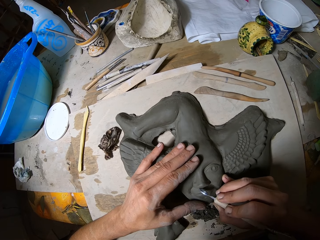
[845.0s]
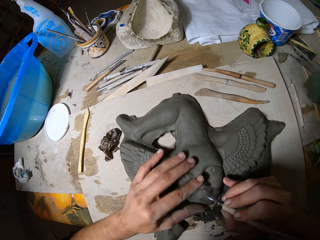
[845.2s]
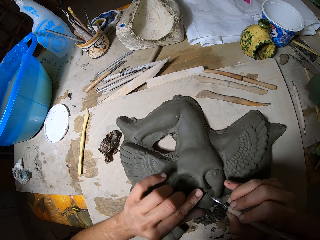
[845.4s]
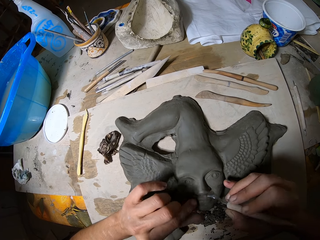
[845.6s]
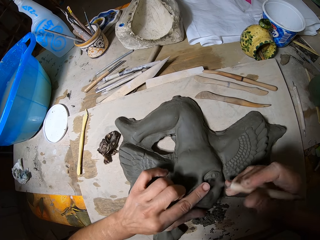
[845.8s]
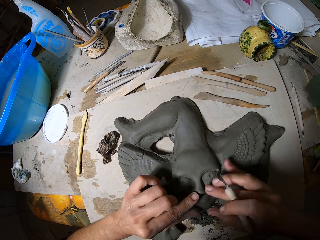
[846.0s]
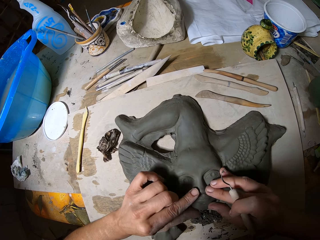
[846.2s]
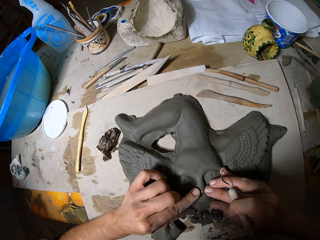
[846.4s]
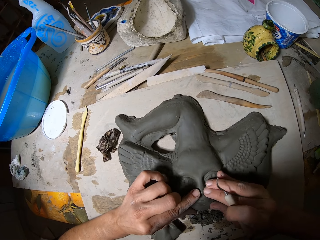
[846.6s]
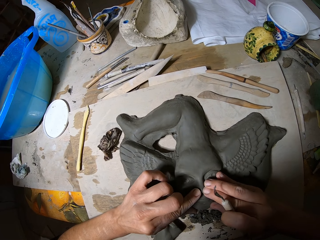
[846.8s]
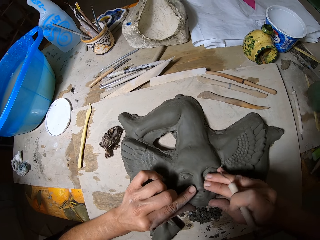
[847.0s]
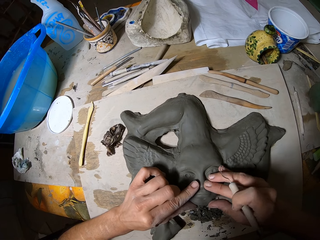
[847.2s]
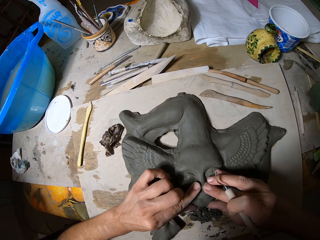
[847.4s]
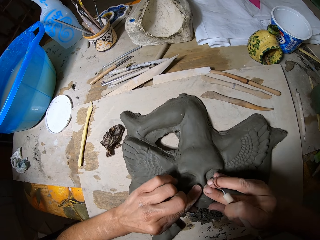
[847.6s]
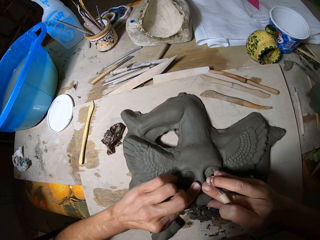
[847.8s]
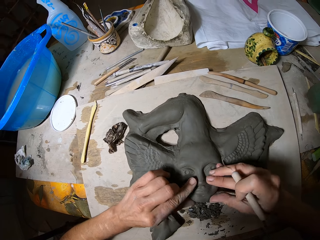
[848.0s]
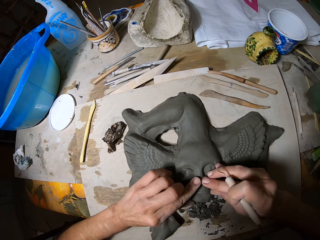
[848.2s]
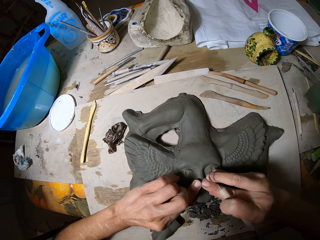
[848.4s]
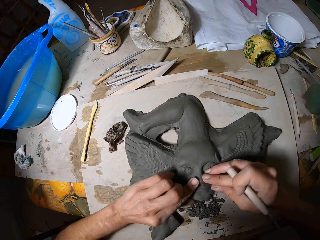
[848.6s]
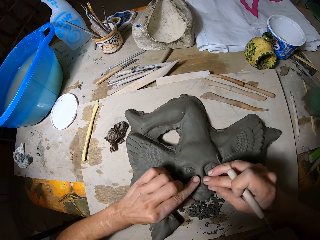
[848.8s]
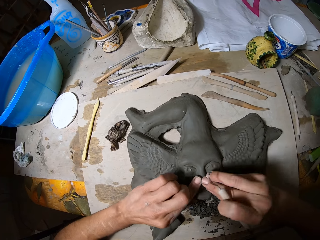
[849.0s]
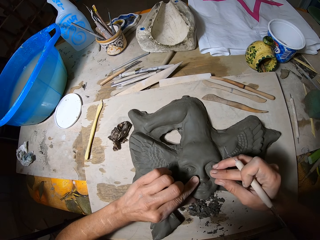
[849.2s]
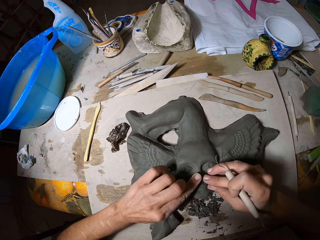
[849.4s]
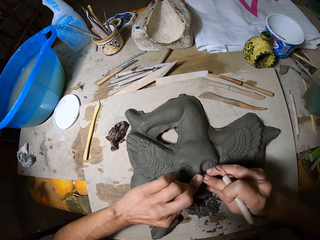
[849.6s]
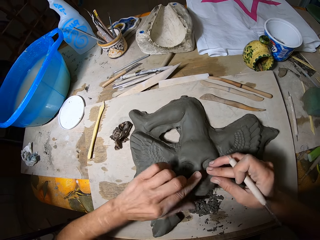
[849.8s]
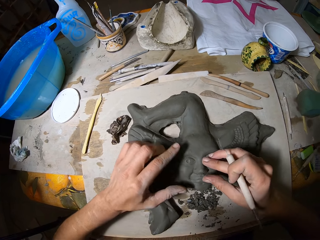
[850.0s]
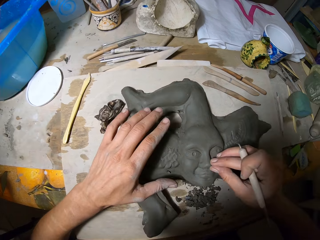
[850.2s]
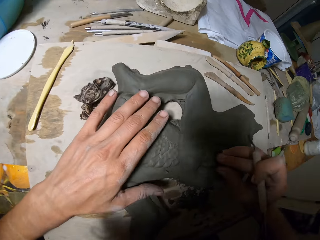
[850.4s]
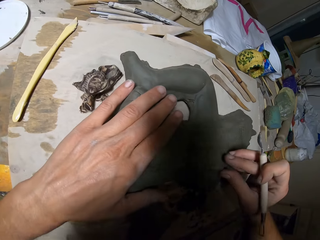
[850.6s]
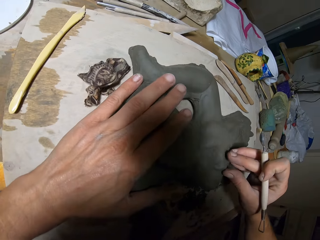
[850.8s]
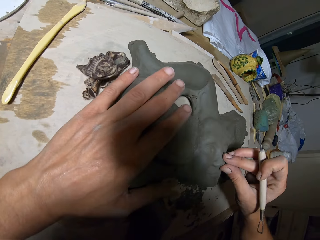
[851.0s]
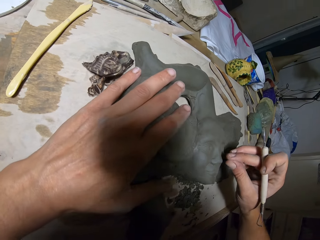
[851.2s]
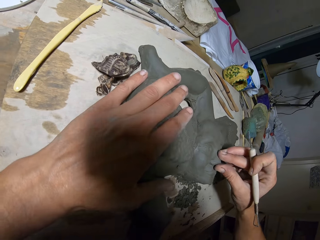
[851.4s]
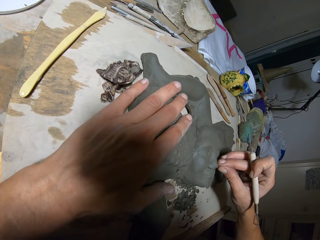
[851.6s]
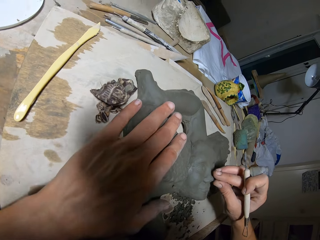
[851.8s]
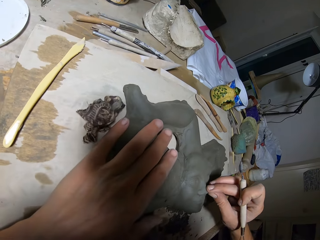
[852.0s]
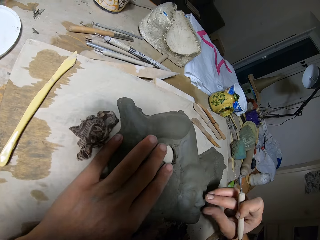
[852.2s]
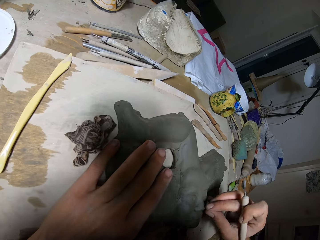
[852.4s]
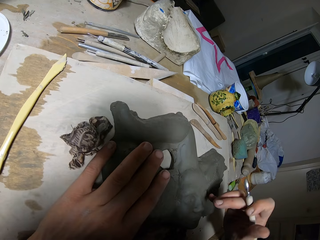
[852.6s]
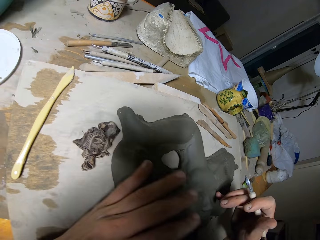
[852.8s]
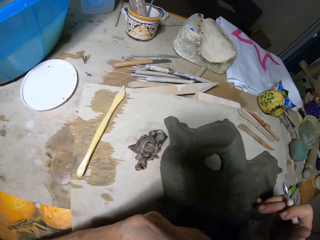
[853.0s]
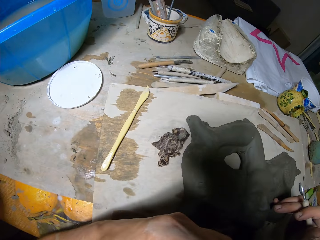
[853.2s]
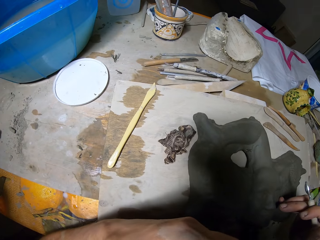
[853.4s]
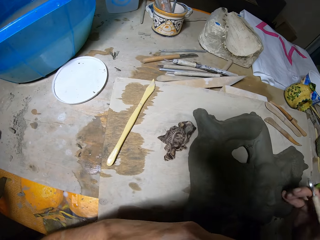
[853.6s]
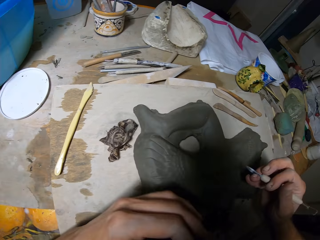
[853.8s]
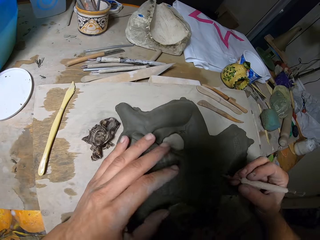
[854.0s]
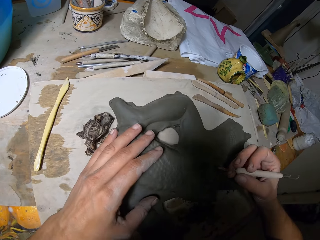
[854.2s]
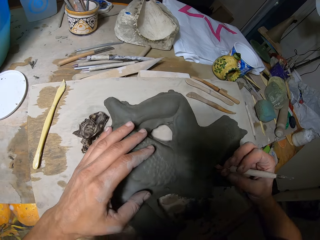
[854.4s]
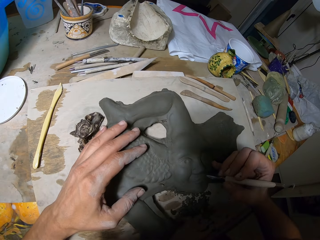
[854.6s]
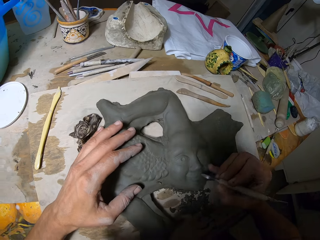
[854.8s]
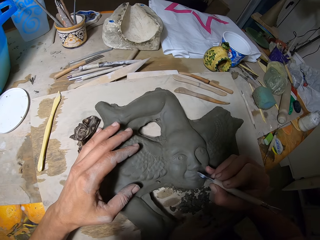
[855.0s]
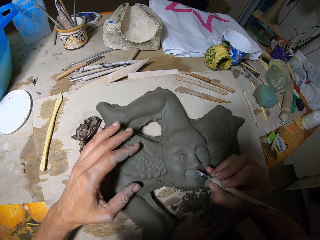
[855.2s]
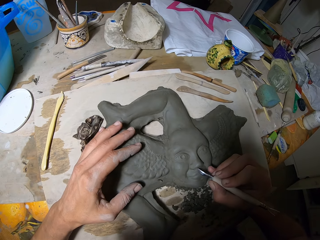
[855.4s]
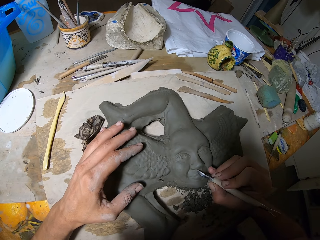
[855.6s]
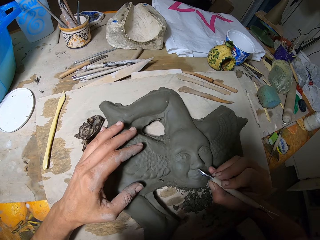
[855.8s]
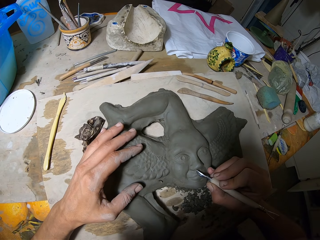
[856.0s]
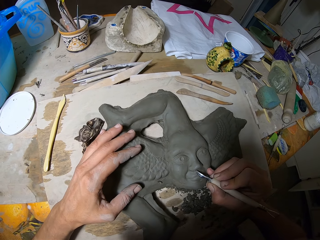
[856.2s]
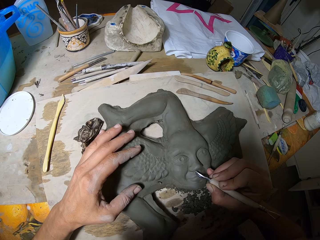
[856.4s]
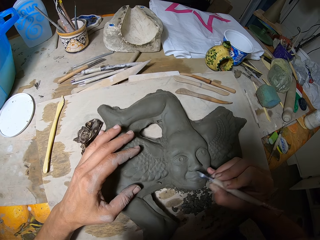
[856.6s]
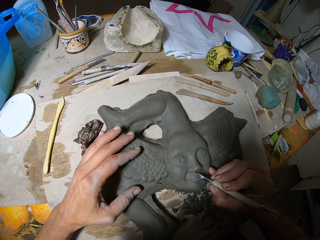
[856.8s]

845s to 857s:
The camera wearer presses the sculpture. They hold a tool. They smoothen the sculpture with the right hand. They hold the tool. They shape the sculpture with the tool.

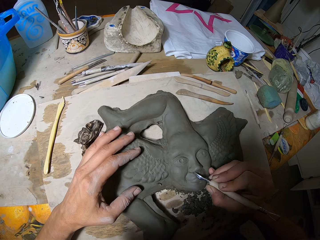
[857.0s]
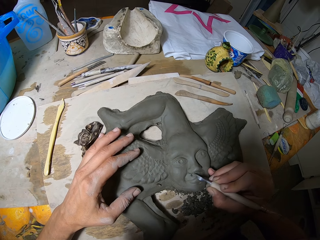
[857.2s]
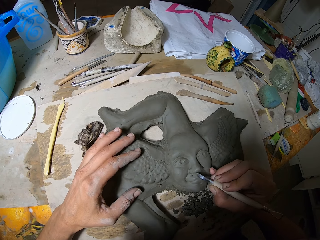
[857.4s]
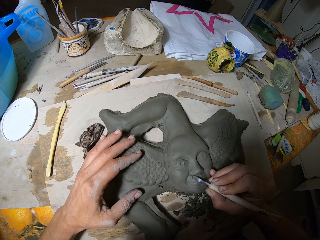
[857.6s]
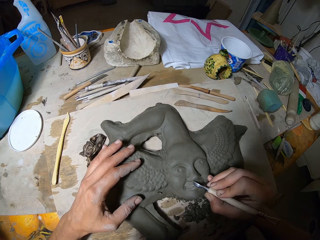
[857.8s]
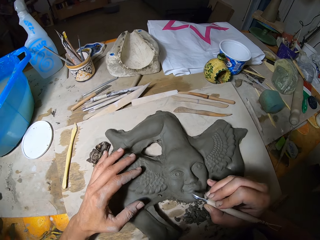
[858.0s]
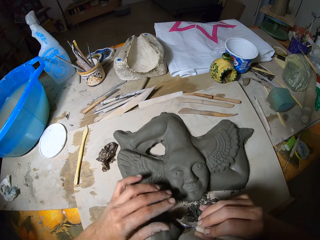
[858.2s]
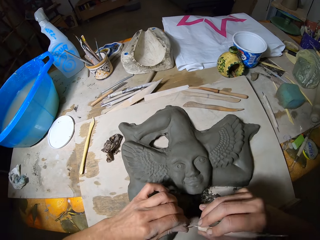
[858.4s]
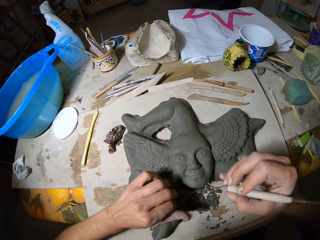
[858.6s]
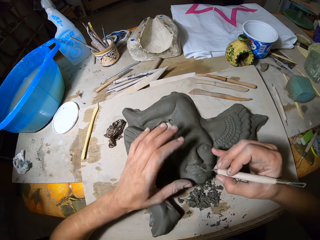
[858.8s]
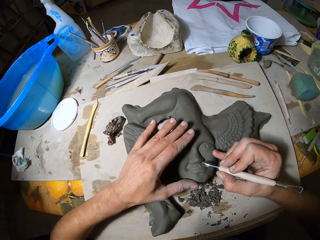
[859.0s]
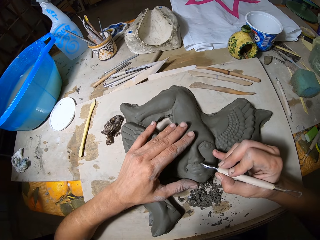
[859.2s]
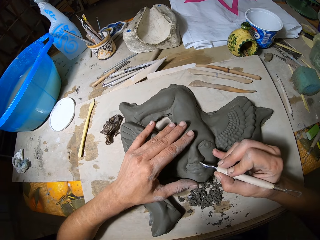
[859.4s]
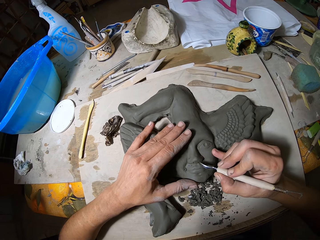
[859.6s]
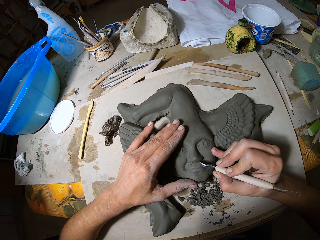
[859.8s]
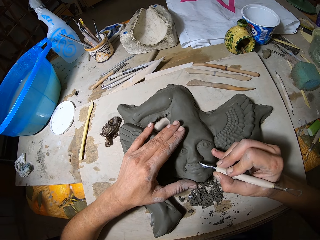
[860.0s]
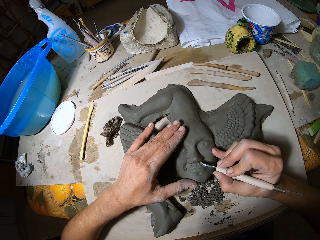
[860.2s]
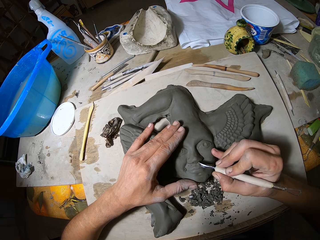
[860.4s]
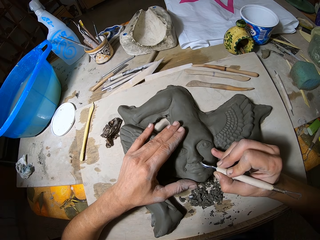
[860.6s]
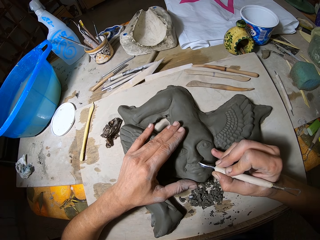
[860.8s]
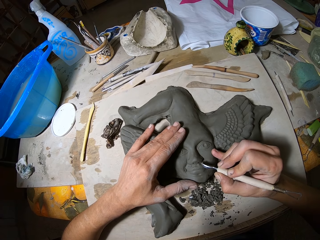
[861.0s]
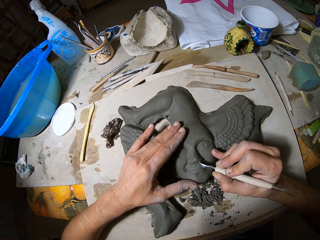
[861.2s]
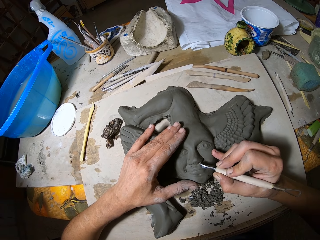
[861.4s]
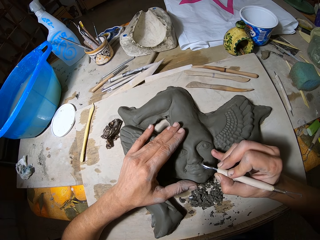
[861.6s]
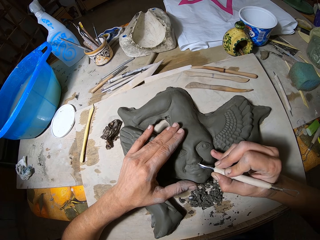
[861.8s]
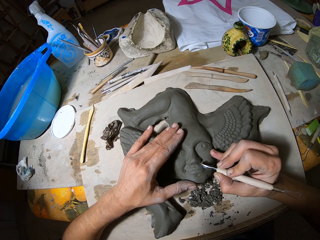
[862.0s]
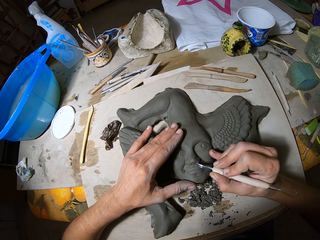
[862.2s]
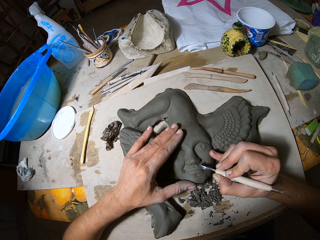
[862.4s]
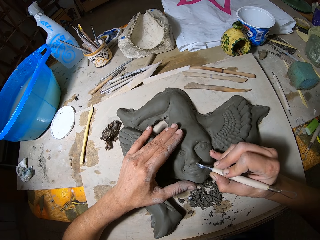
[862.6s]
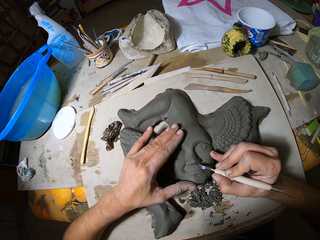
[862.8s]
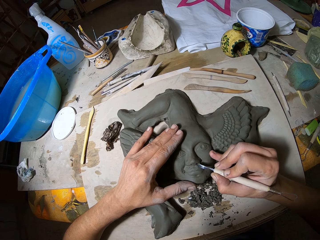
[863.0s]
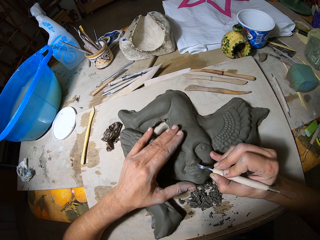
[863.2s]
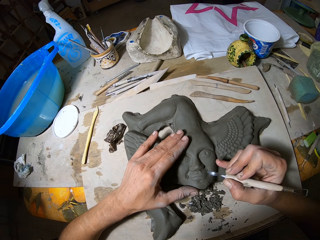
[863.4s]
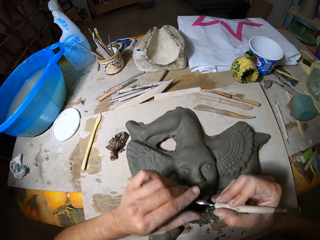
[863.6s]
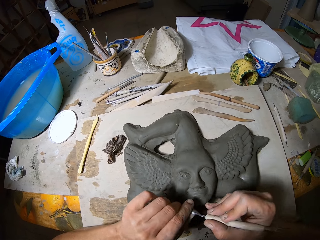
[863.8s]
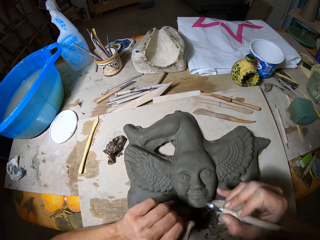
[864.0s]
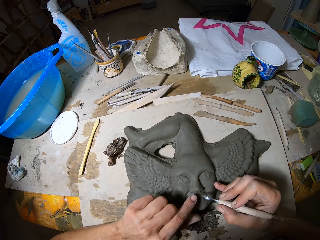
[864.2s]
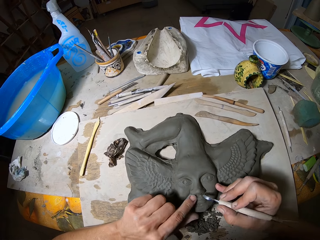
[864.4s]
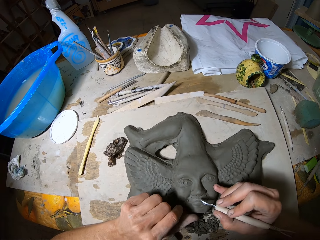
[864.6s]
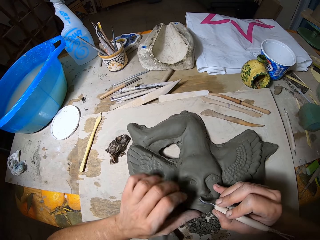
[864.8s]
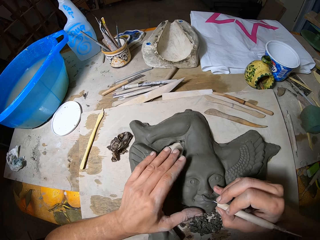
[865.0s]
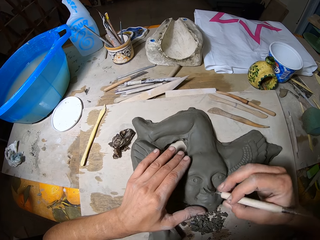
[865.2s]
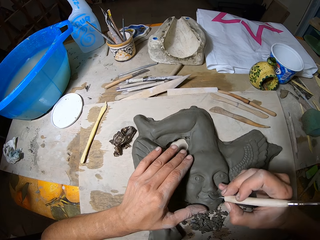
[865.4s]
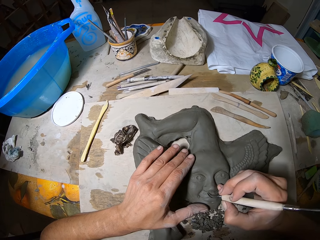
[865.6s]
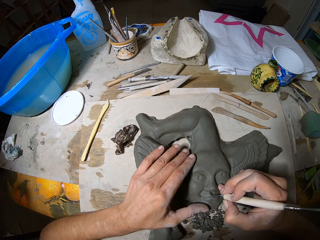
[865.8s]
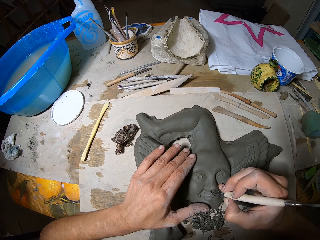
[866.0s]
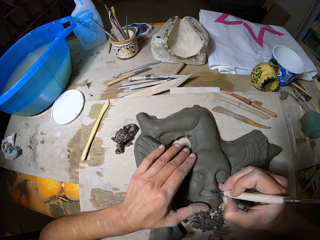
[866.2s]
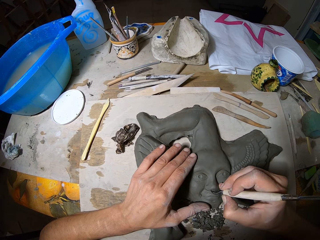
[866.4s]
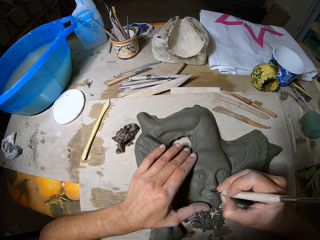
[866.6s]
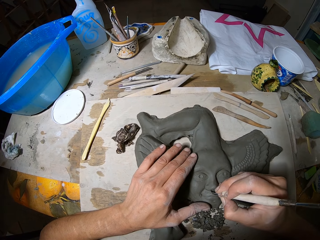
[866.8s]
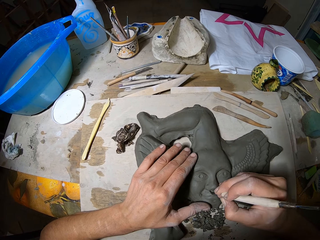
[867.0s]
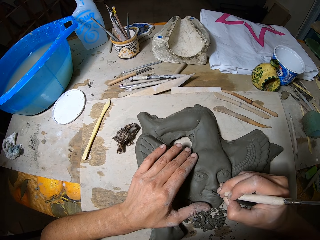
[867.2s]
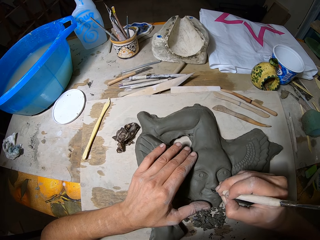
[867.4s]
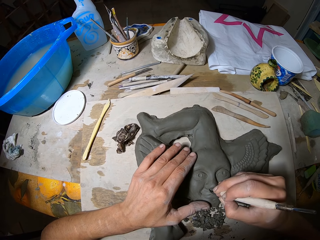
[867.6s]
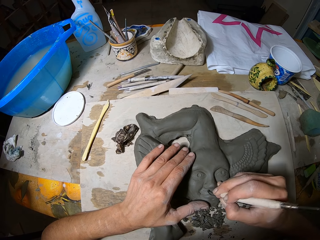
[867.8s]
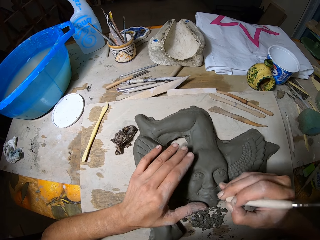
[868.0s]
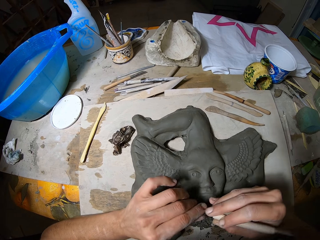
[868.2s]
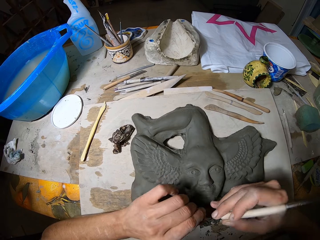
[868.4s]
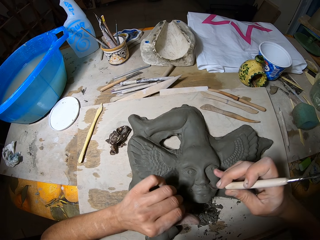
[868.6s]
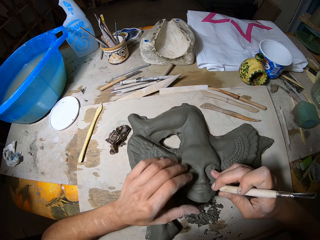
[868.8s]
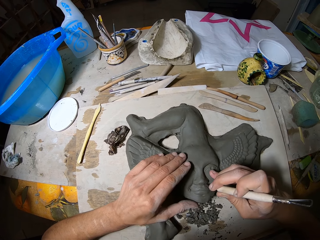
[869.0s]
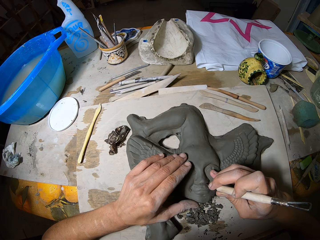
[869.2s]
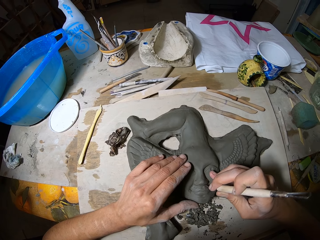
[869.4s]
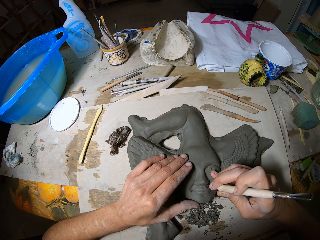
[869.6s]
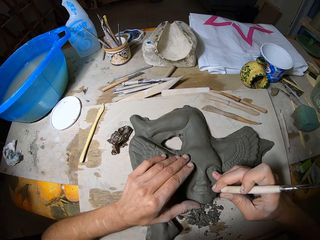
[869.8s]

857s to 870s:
The camera wearer wipes a tool with the left hand. They shape the sculpture with the tool. They wipe the tool with the left hand. They shape the sculpture with the tool. They wipe the tool with the left hand. They shape the sculpture with the tool.
